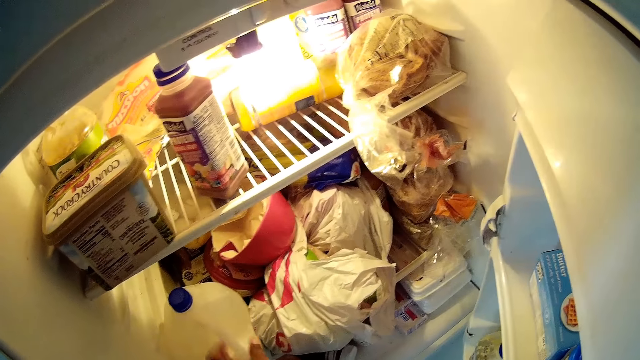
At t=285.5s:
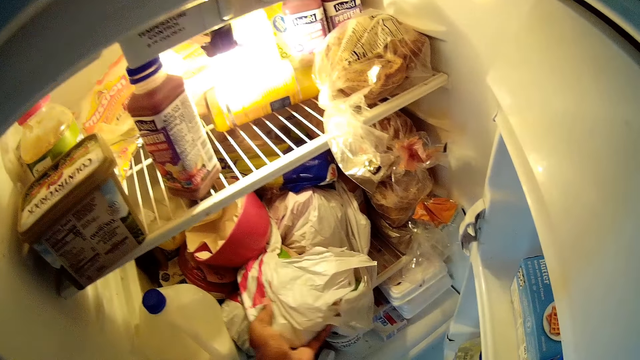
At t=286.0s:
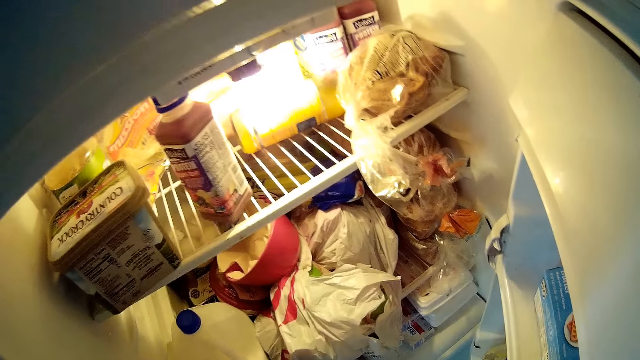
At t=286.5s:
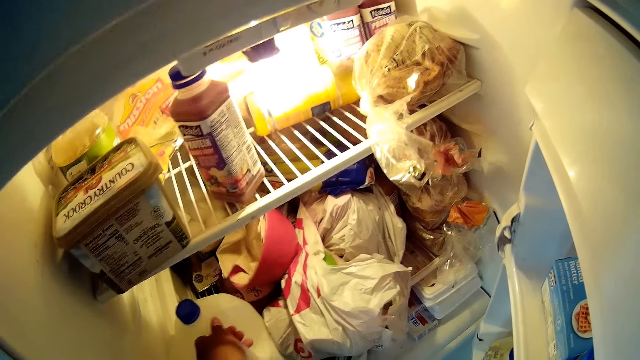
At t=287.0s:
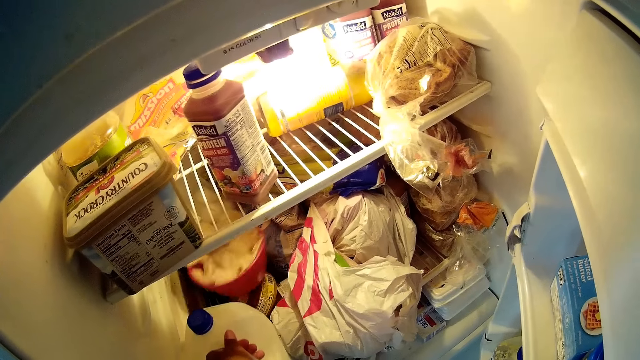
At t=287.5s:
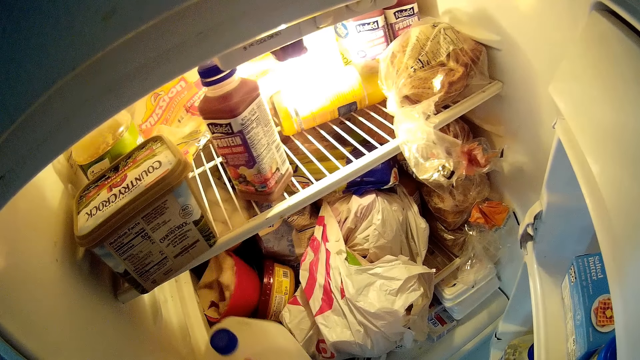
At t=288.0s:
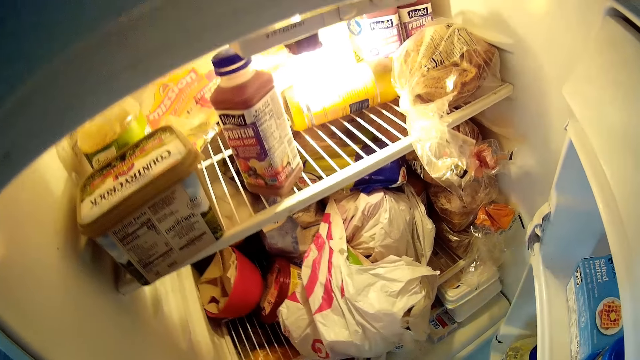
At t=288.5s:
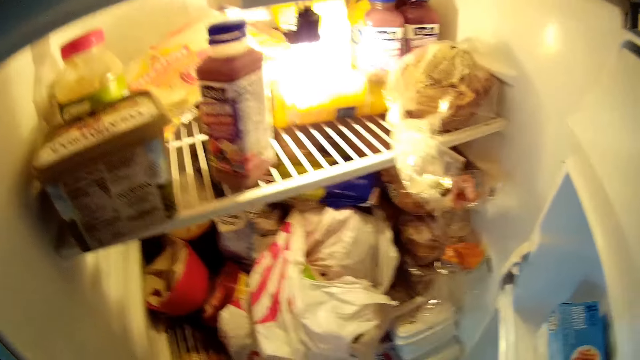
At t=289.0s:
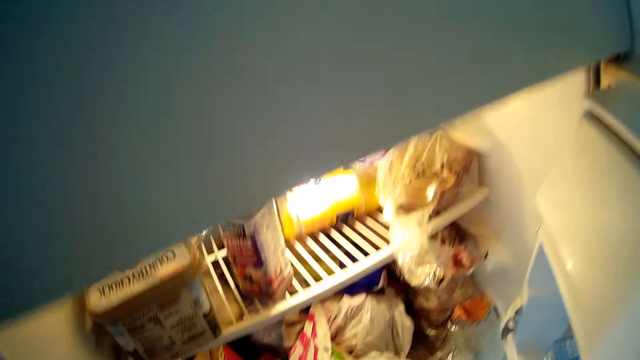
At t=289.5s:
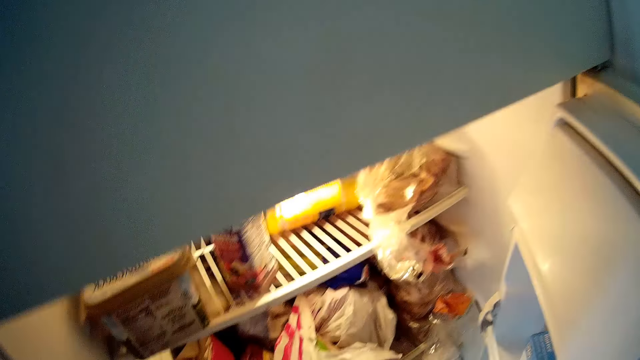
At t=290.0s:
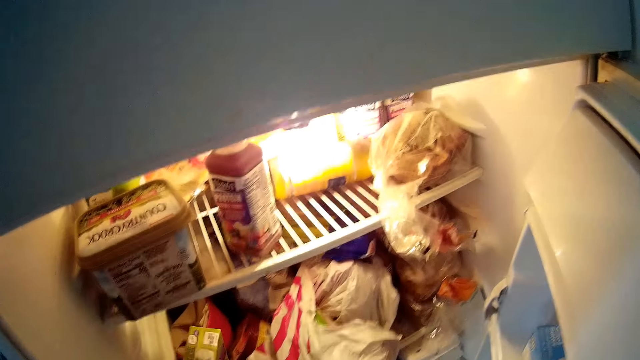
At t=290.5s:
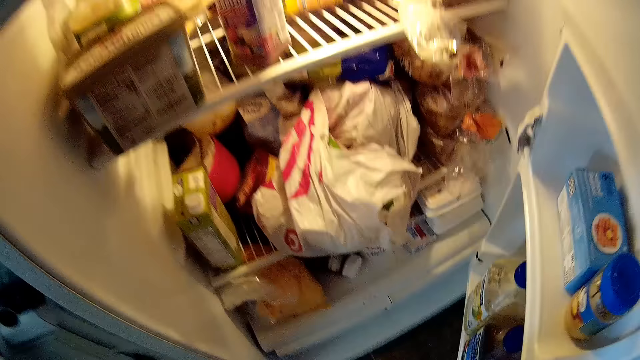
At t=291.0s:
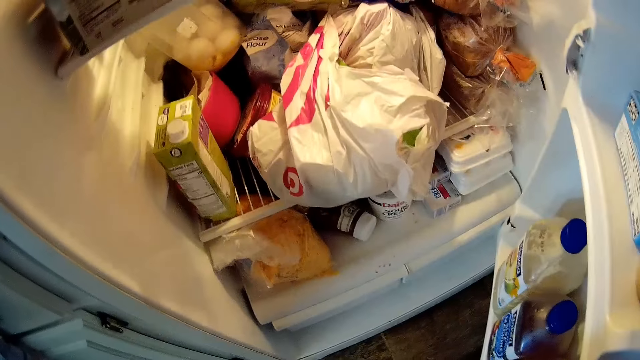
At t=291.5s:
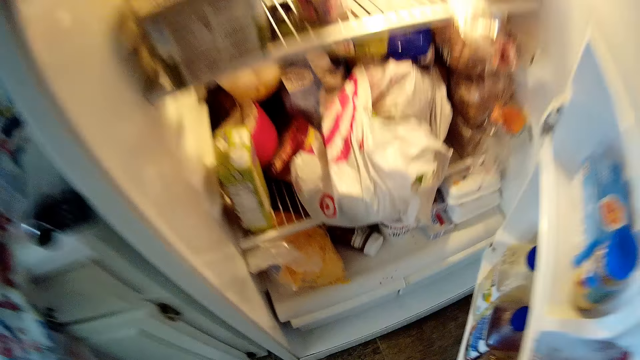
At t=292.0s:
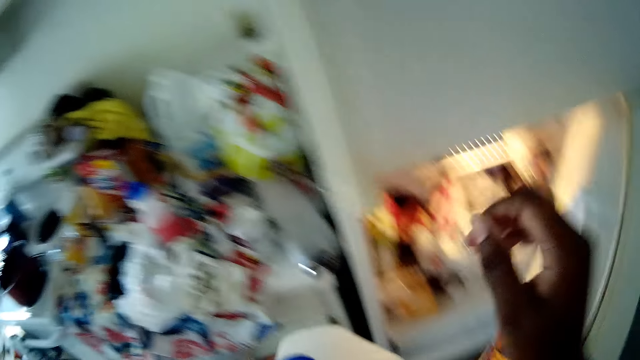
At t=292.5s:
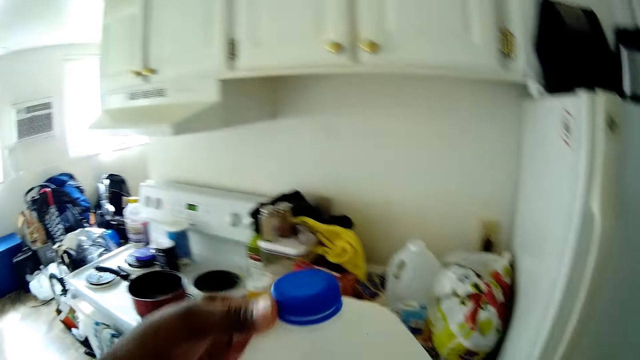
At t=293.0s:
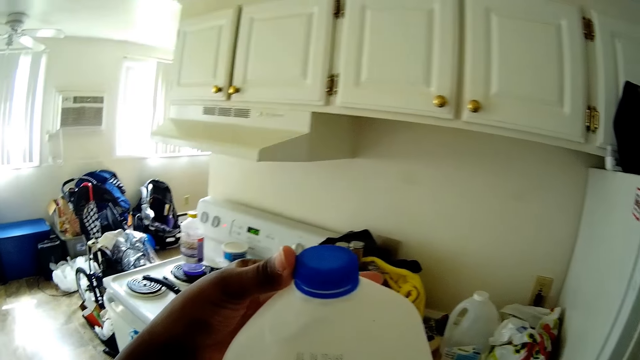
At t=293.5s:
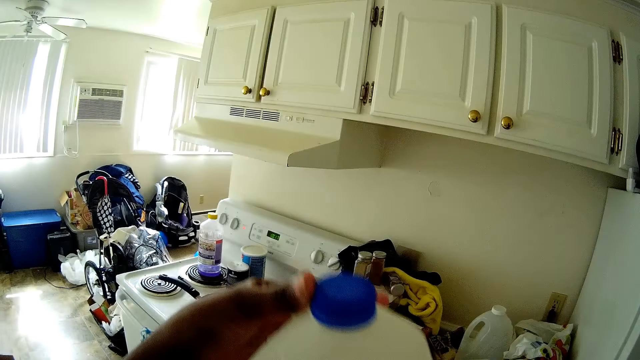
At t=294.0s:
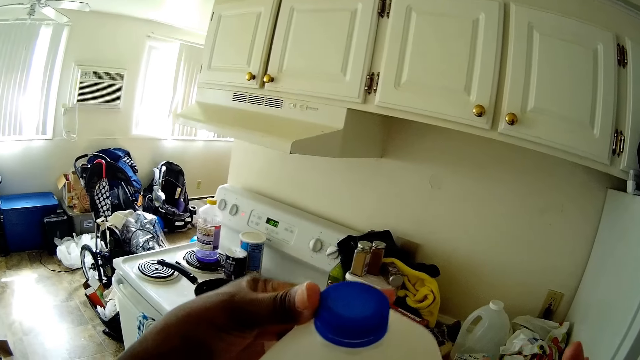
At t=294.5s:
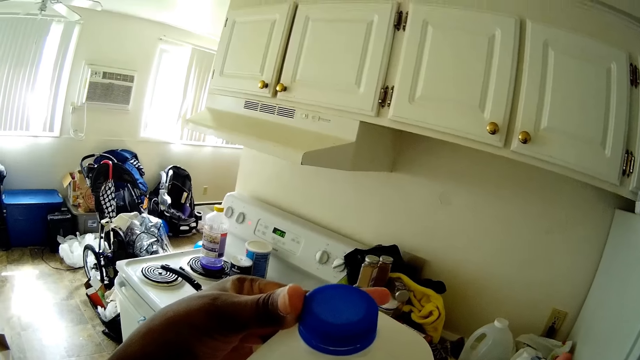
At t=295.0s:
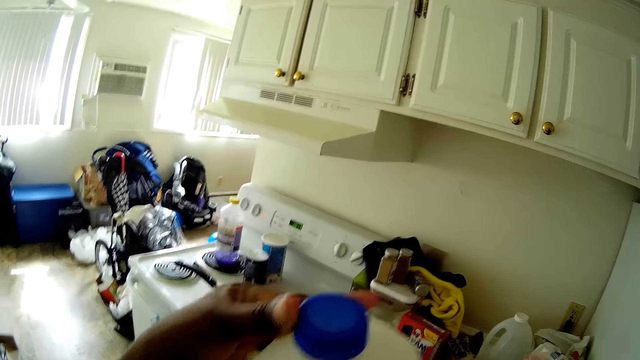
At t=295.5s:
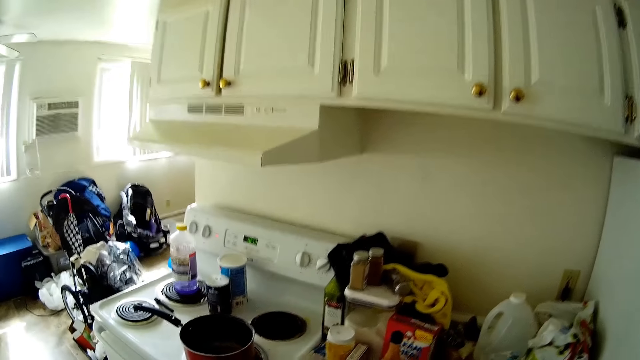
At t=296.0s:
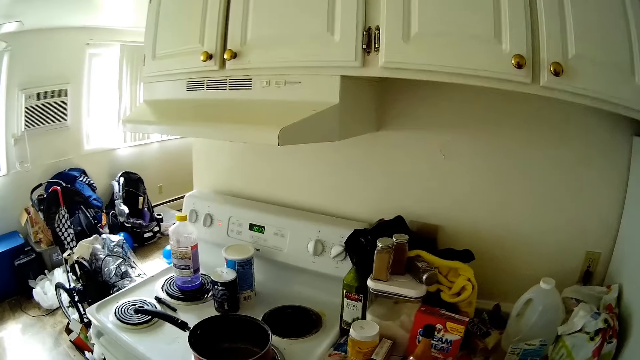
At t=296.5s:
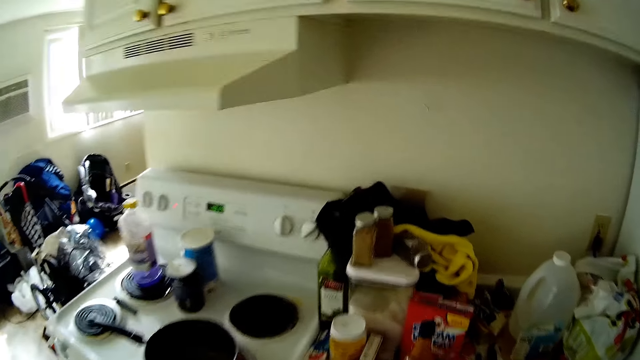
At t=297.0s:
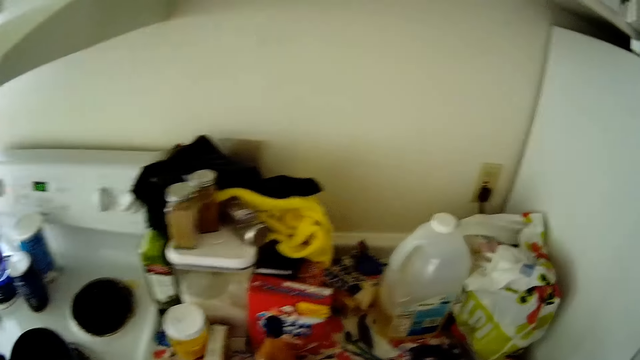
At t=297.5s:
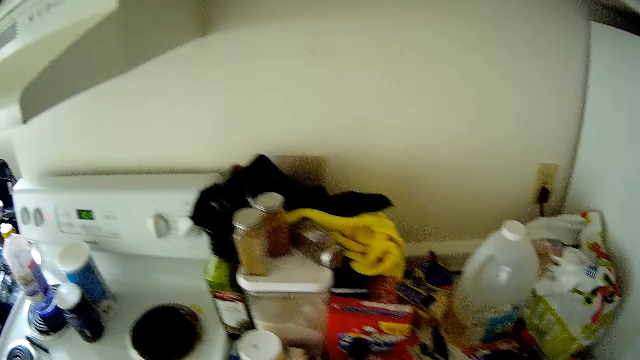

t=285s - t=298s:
The camera wearer adjusts the nylon in the fridge with her left hand. She picks up a bottle. She returns the juice to the lower fridge with her right hand. She closes the lower fridge with her right hand. She looks around. She drops the bottle.

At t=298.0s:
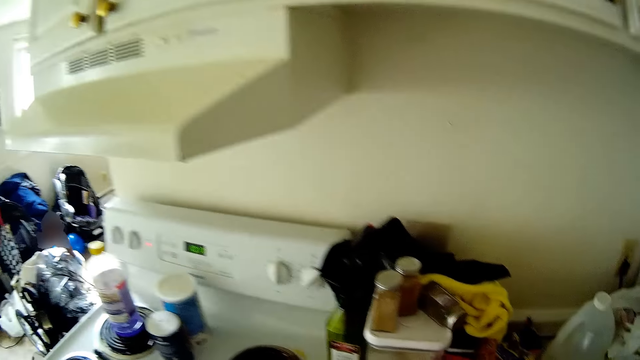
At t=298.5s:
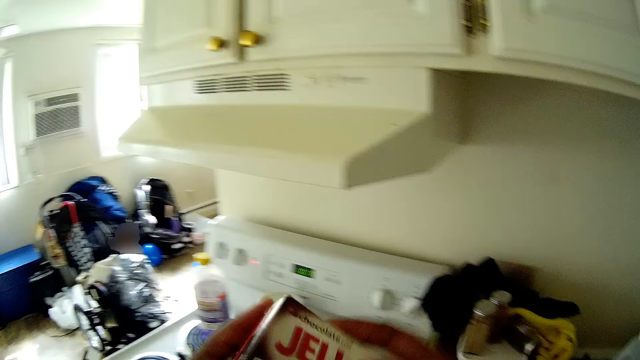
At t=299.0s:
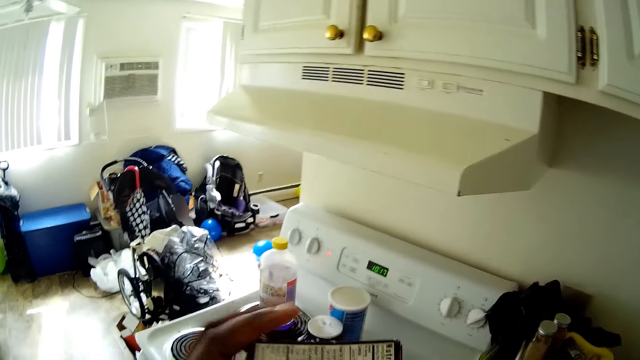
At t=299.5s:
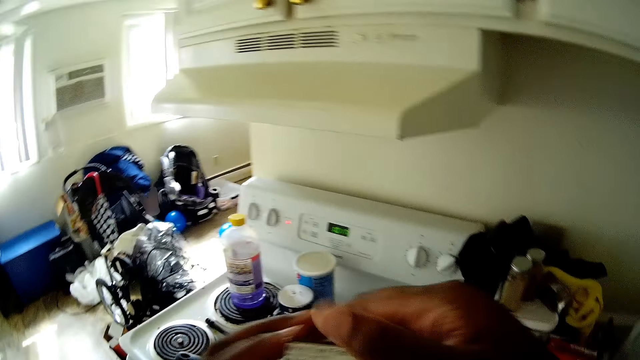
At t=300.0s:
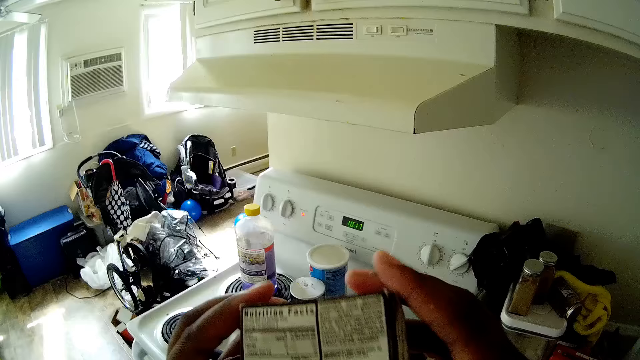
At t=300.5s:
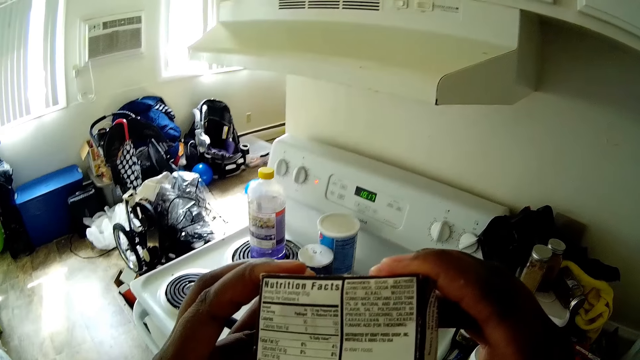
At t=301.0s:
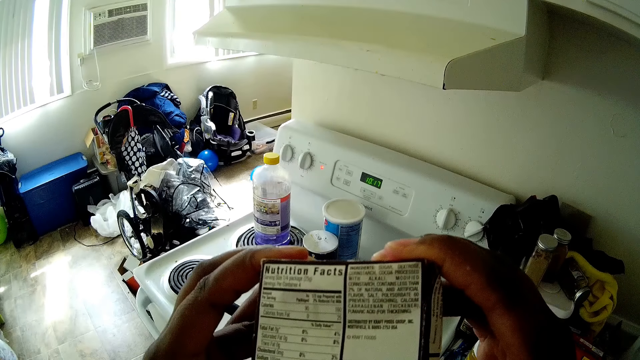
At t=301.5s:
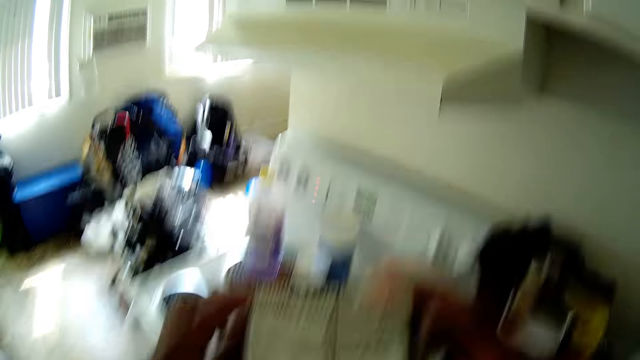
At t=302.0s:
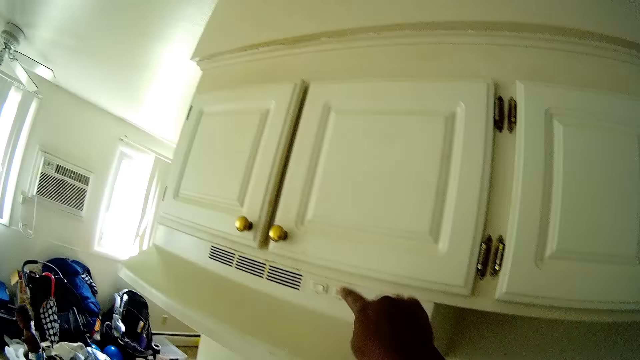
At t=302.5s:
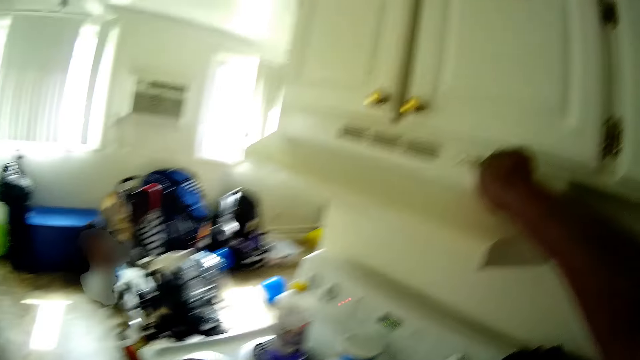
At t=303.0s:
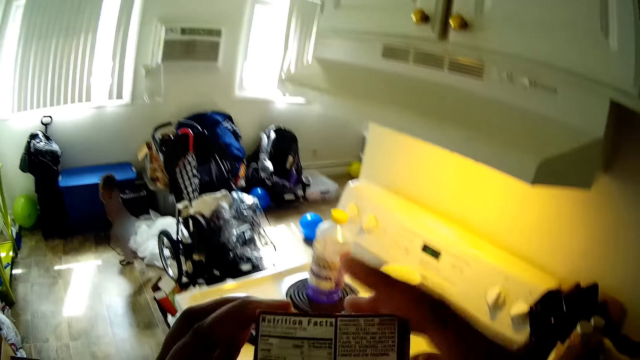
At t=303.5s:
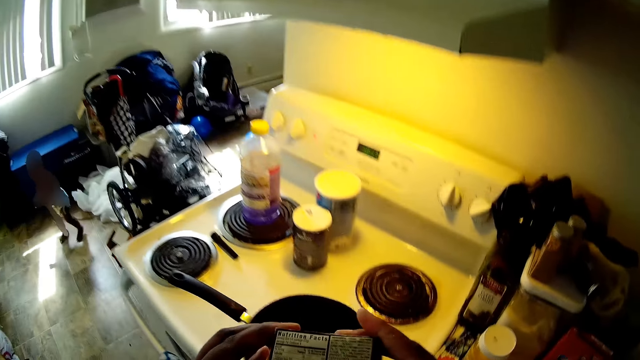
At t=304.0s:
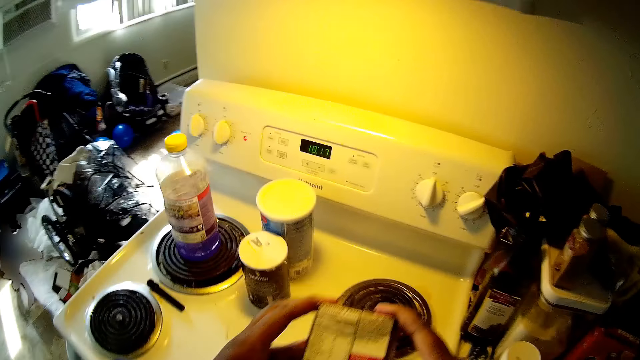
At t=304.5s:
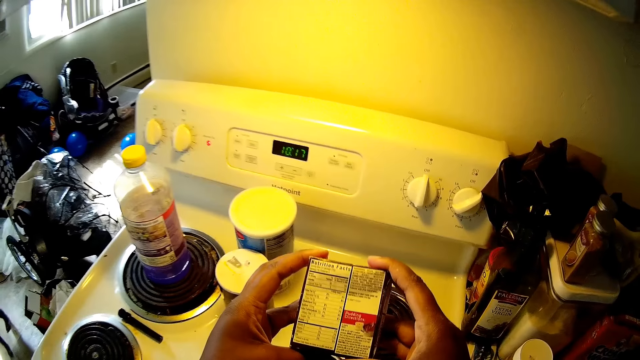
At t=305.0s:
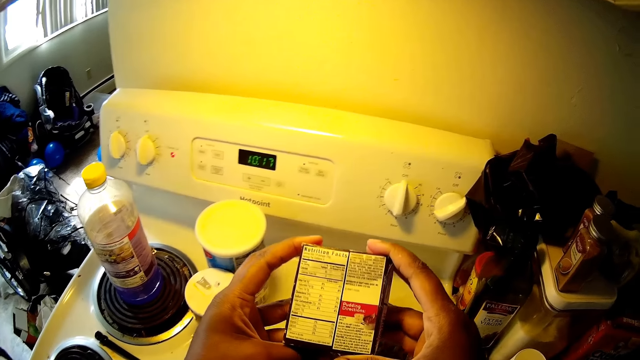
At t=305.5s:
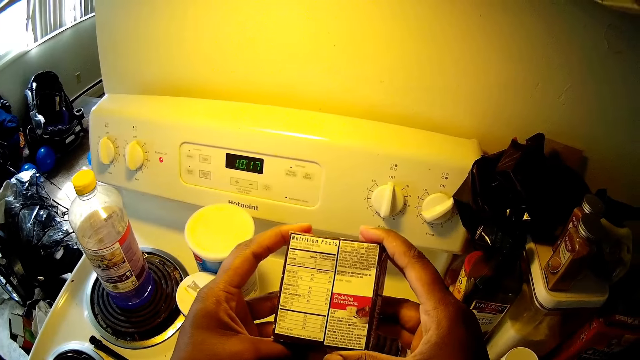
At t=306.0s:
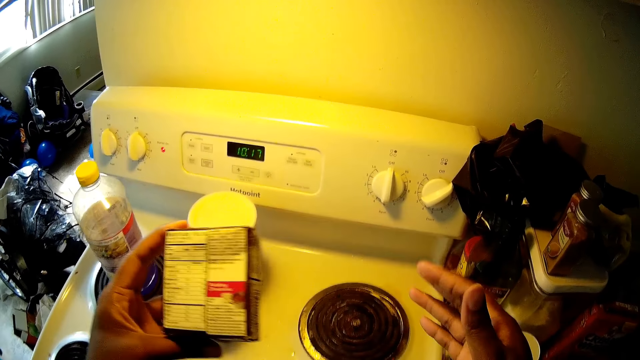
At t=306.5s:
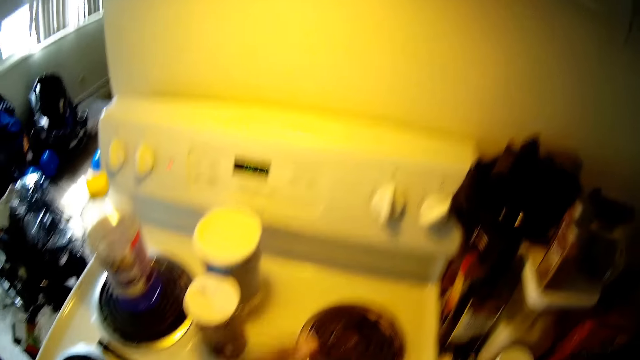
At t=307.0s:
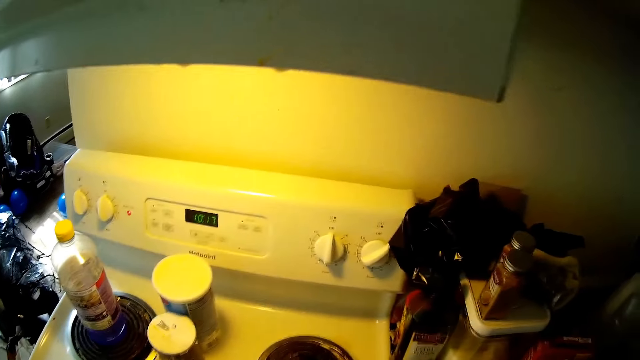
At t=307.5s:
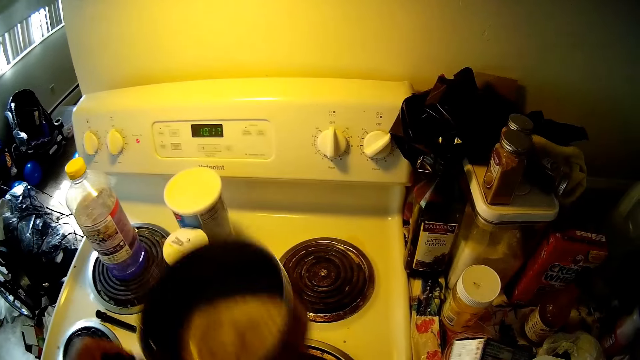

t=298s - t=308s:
The camera wearer picks up a pudding pack with both her hands from a cabinet slab. She turns on a switch with her right hand. She looks. She holds the pudding with her left hand.
